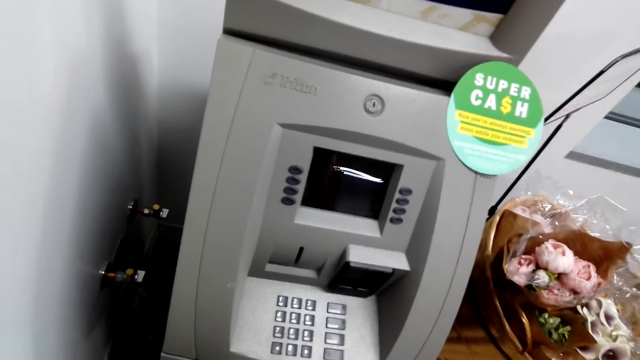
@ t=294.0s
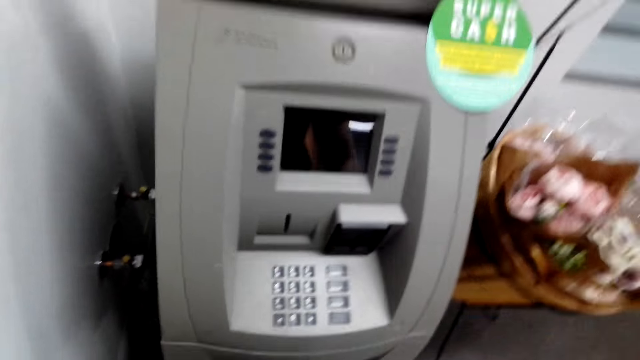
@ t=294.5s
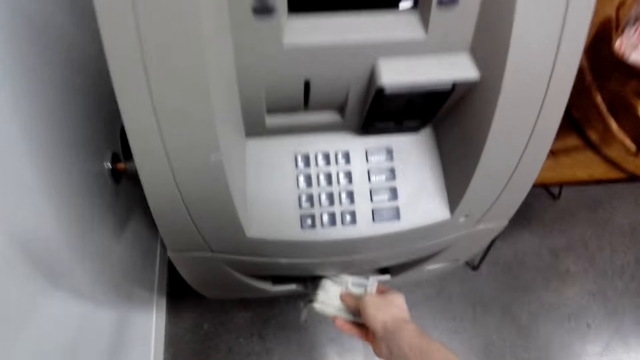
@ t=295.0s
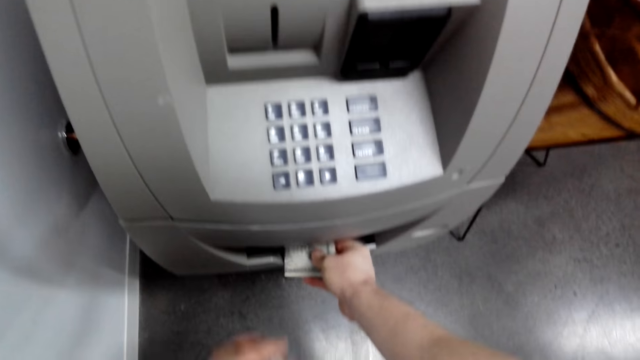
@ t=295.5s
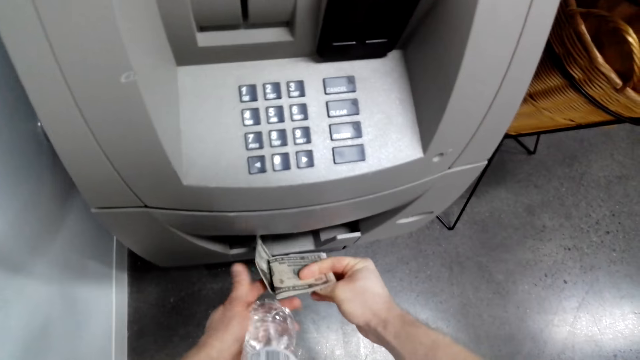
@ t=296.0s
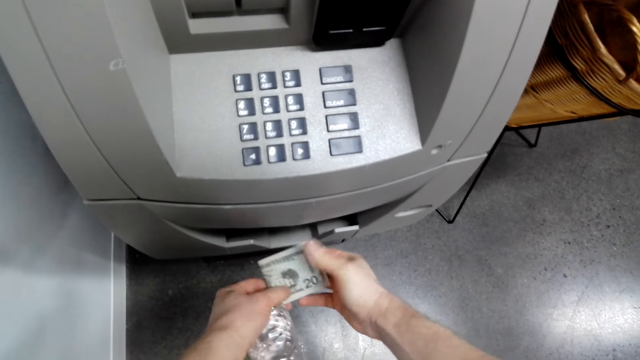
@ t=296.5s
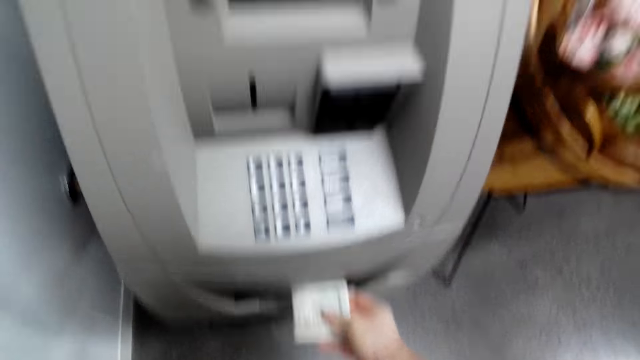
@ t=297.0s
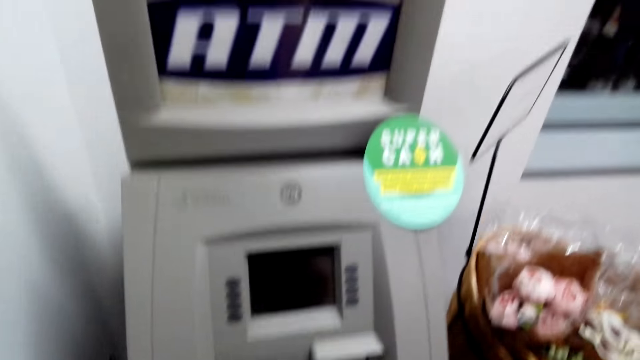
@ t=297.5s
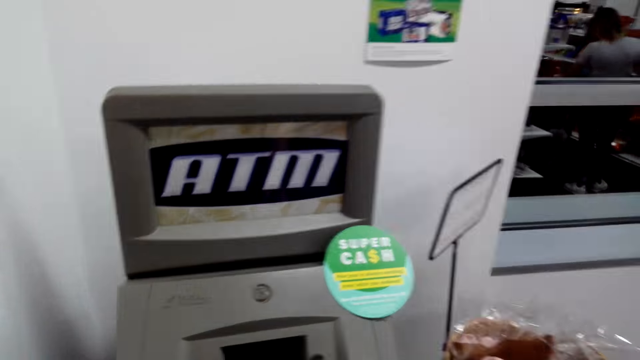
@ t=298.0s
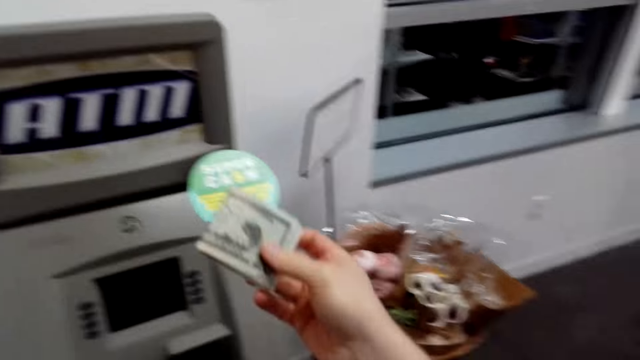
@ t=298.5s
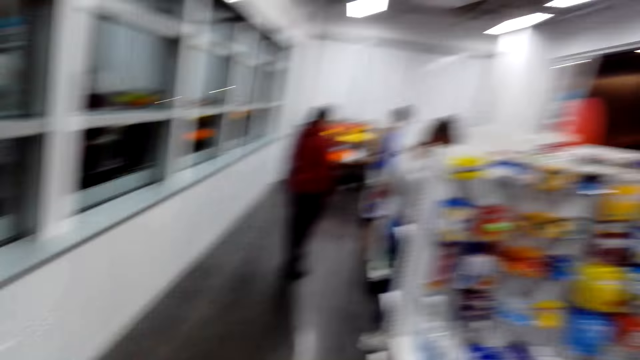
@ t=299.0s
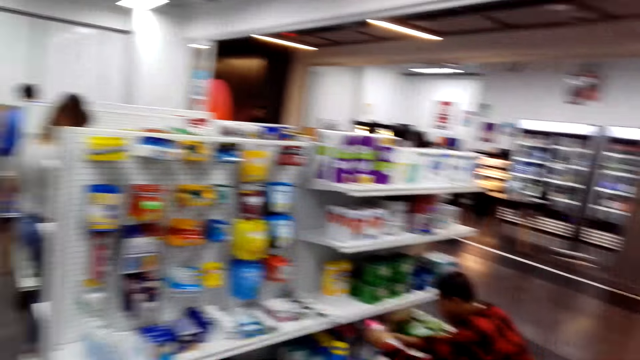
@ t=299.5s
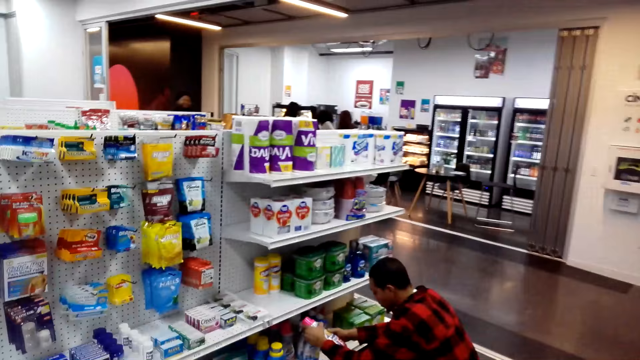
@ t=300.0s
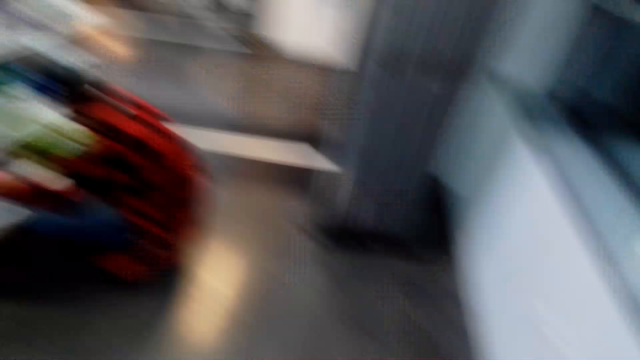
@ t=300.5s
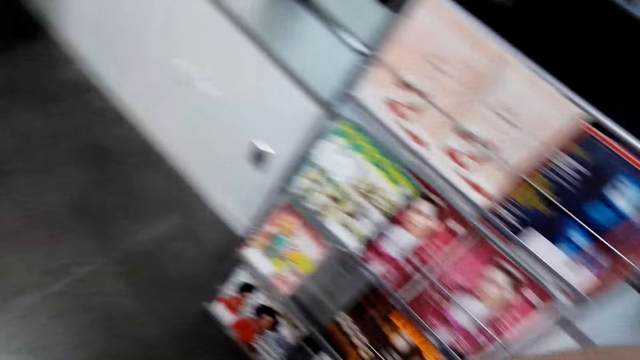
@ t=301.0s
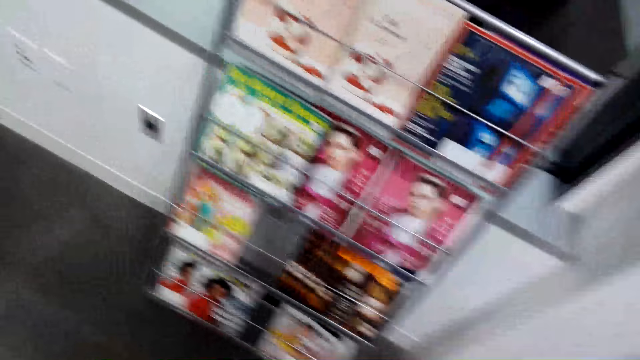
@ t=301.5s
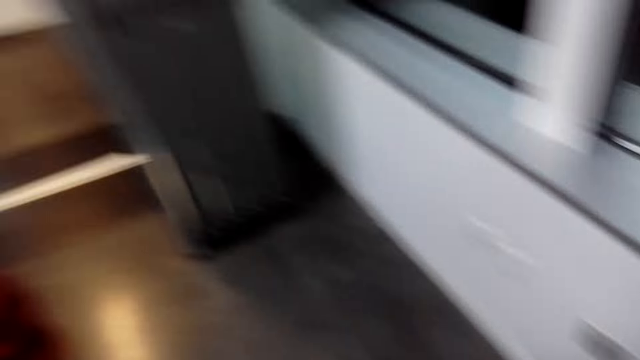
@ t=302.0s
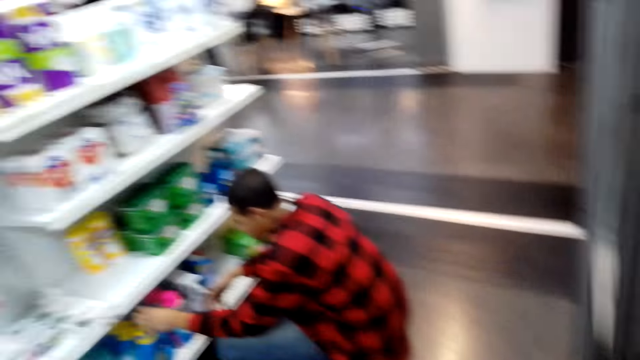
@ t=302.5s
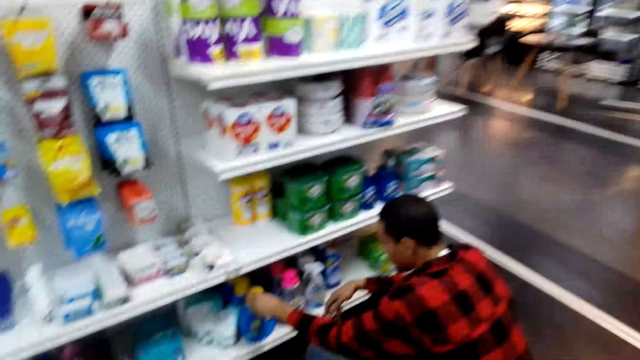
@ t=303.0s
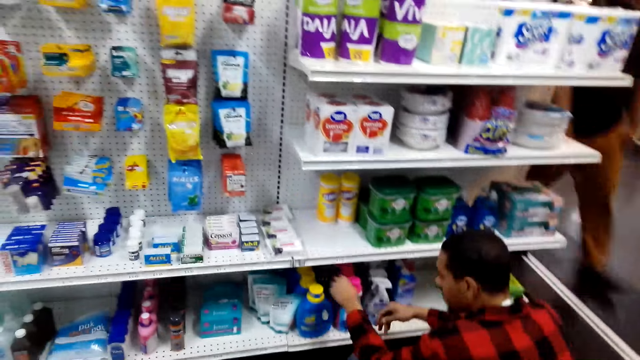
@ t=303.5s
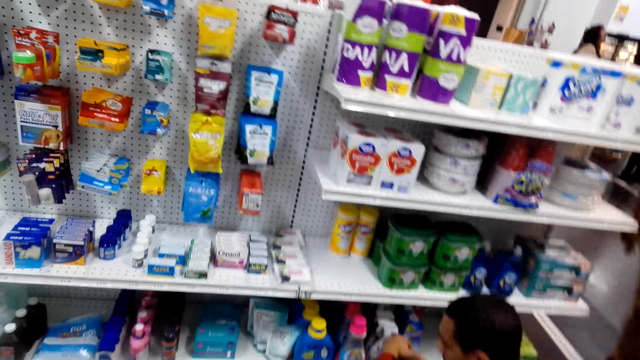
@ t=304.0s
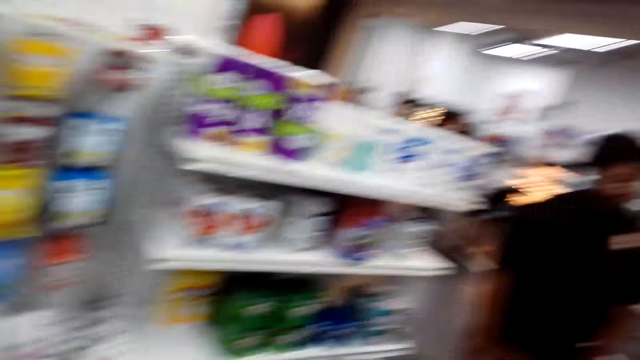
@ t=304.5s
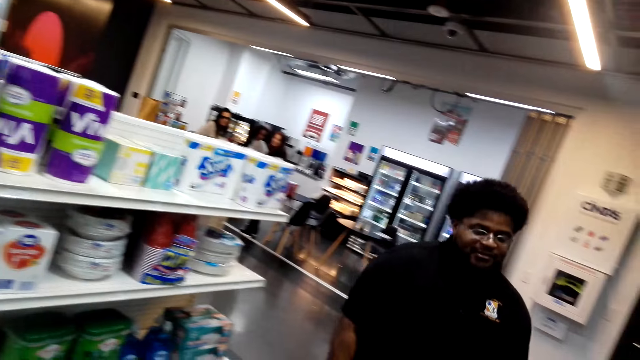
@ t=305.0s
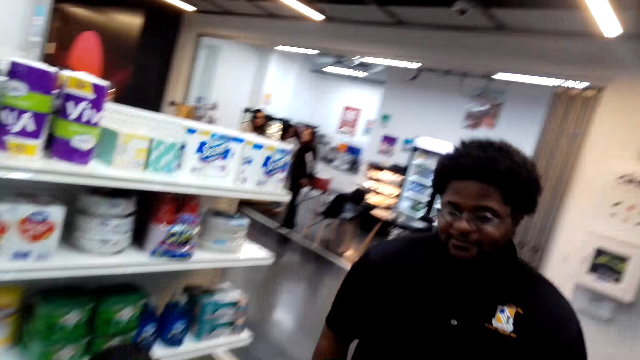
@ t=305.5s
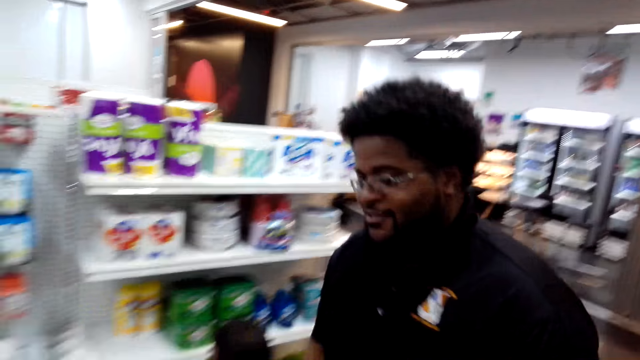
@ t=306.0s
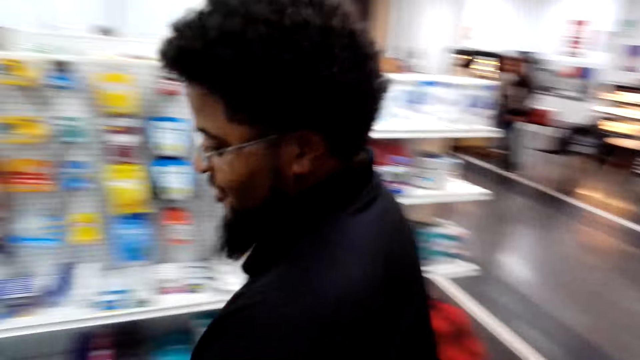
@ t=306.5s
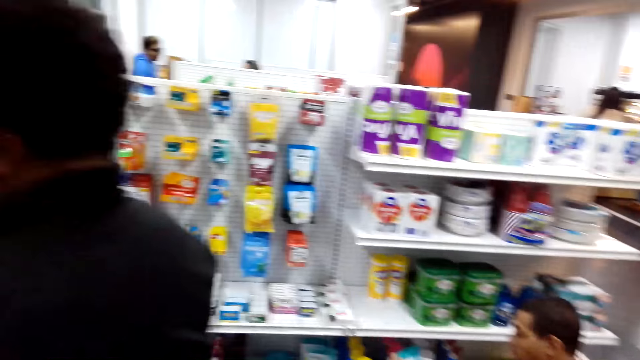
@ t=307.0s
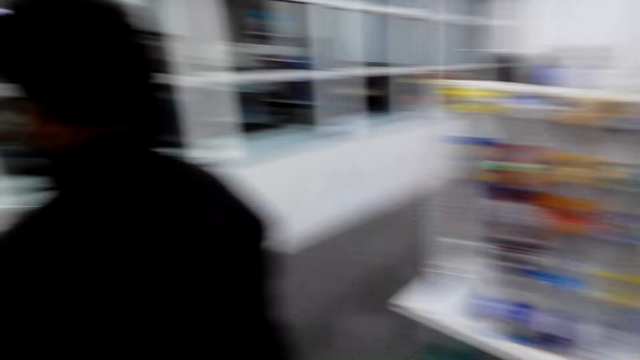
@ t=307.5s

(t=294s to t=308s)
The camera wearer takes the money from the ATM machine. They hold the money. They walk in a supermarket. A person walks towards another person. A third person touches the tins of something on the shelf. A fourth person picks a bottle of Jik on the shelf. The camera wearer looks around. They move the hand. The third person touches the tin of something on the shelf. The first person walks towards the other person. A fifth person walks to the ATM.

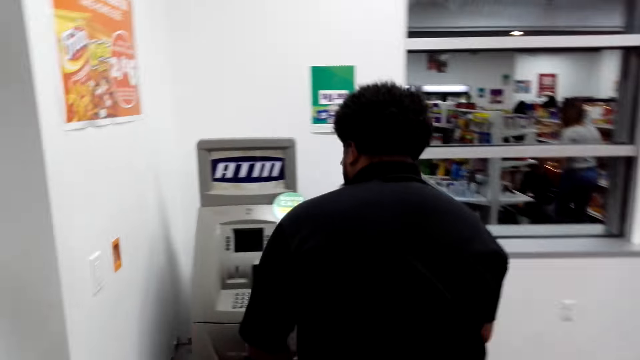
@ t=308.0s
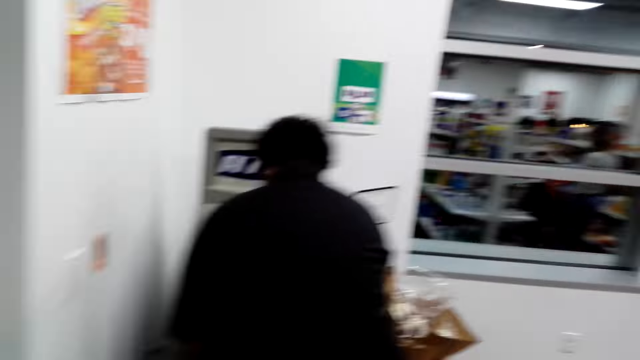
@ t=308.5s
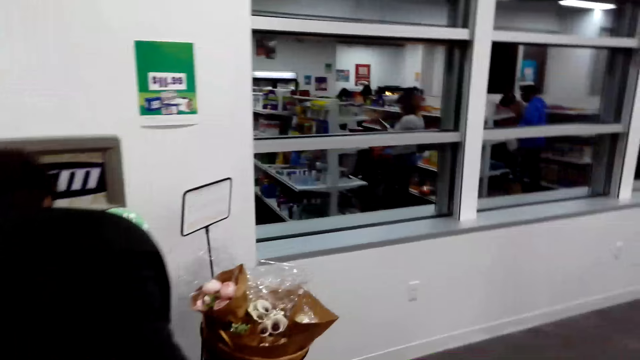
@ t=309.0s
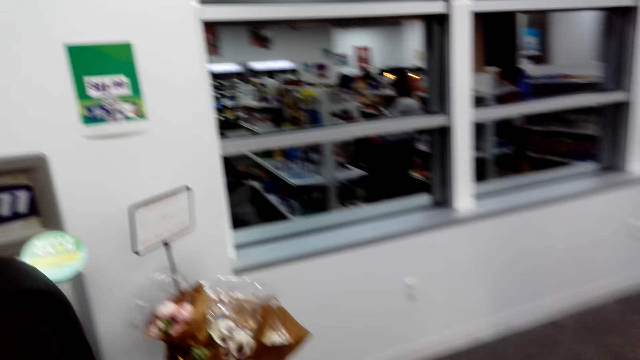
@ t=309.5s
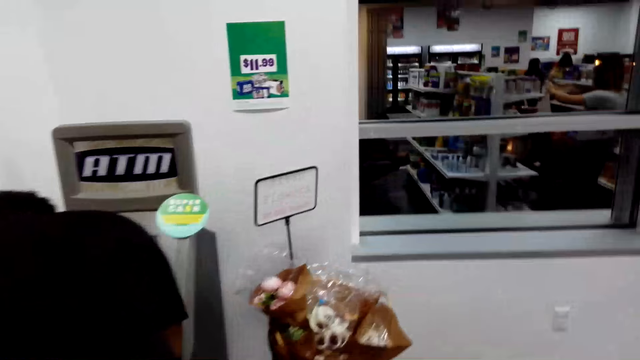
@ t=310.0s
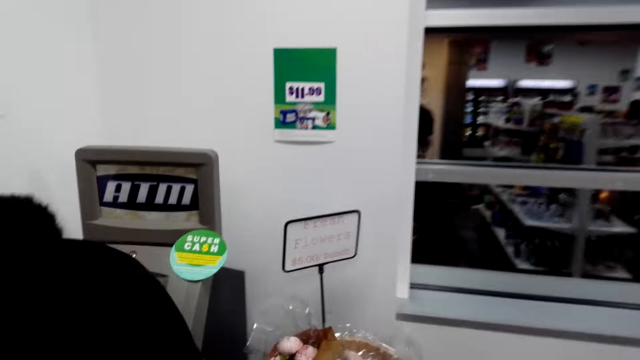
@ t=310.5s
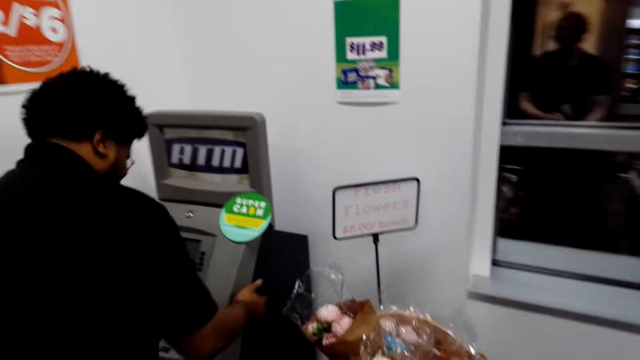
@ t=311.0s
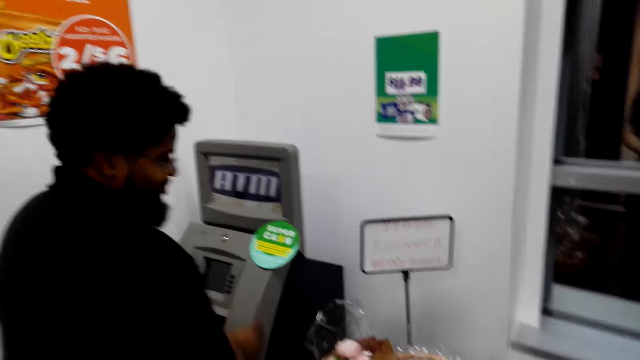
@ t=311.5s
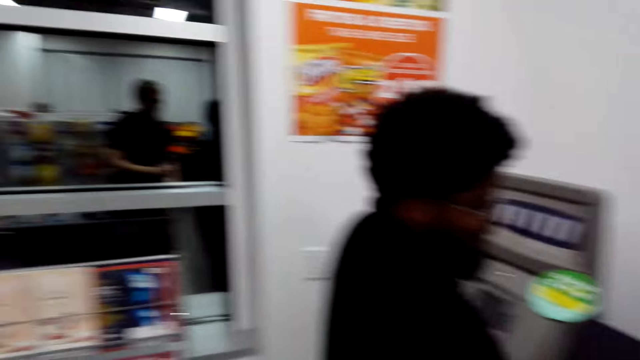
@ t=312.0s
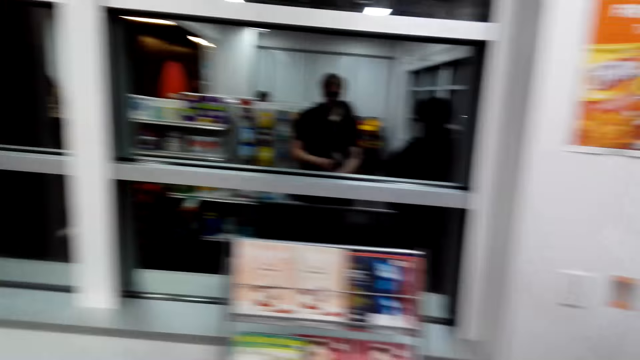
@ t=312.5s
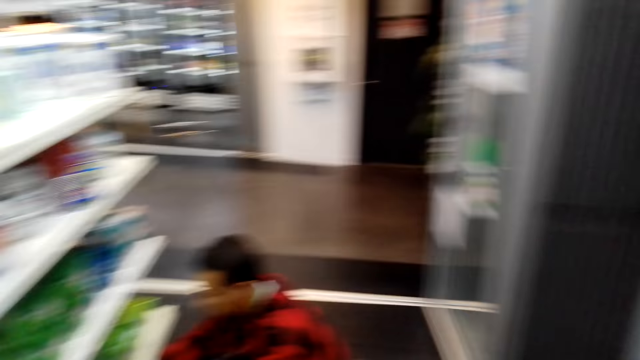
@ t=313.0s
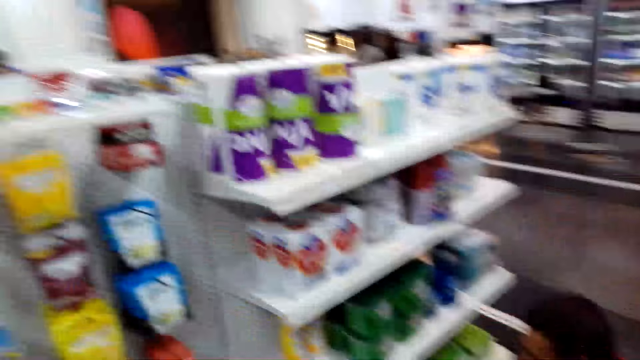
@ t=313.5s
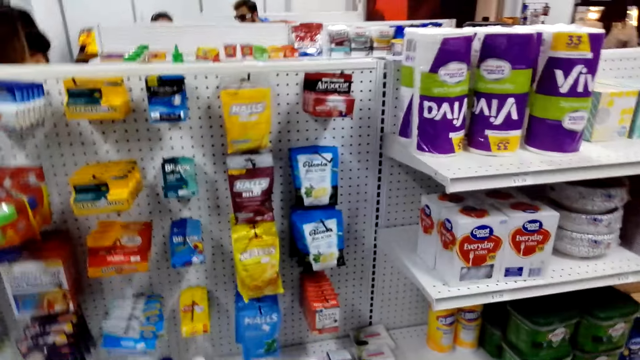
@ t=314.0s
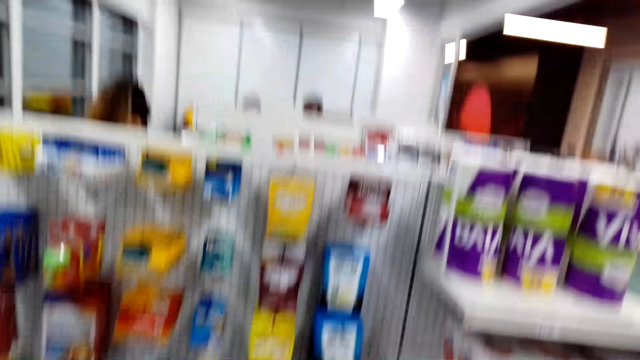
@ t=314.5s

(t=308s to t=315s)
A person walks to the ATM machine. The person operates the ATM, sways a hand, and walks from the ATM machine. The camera wearer looks around.
